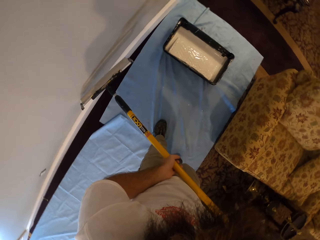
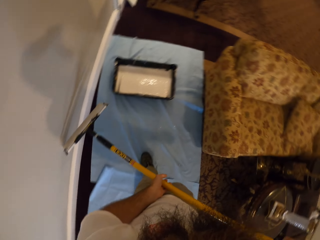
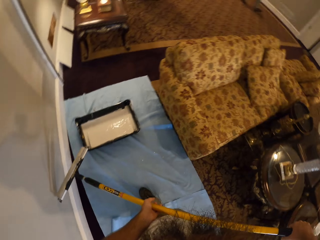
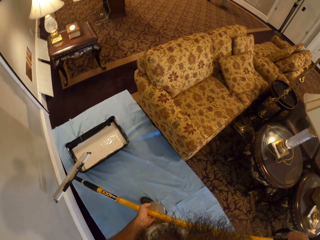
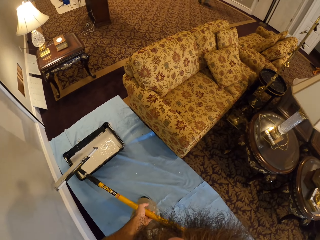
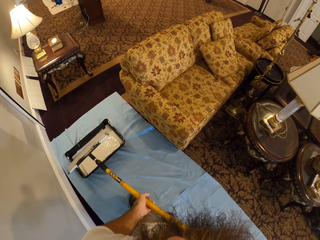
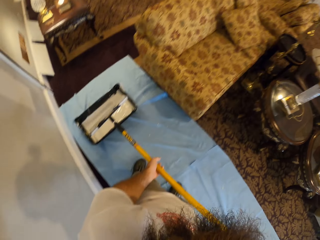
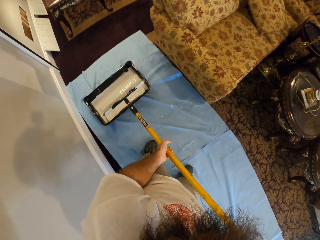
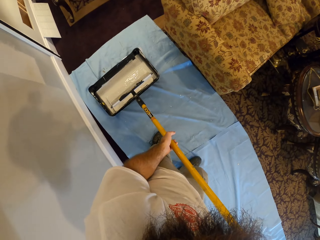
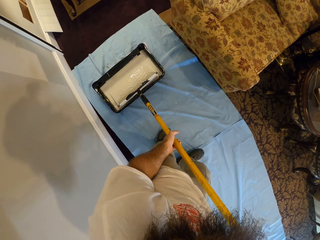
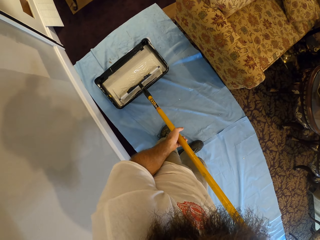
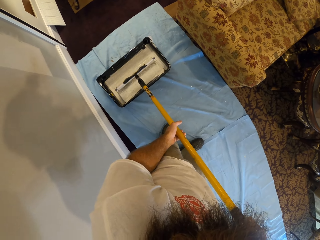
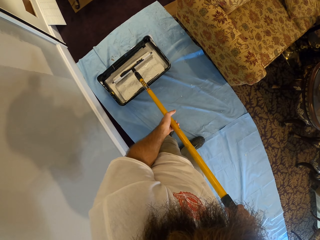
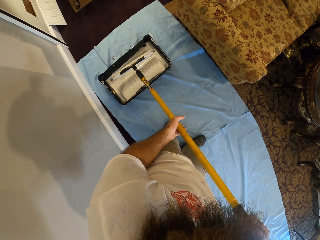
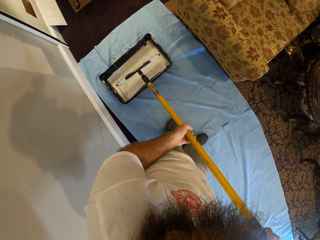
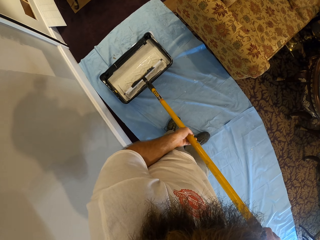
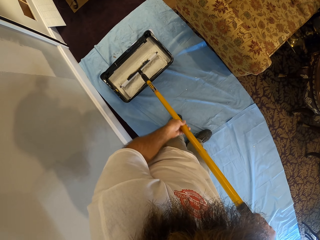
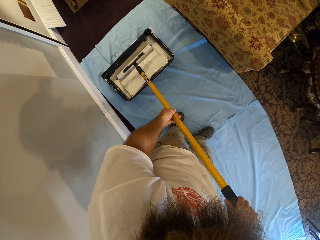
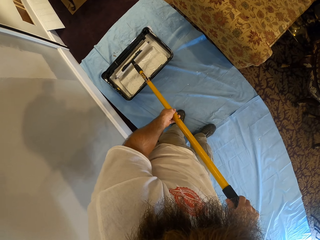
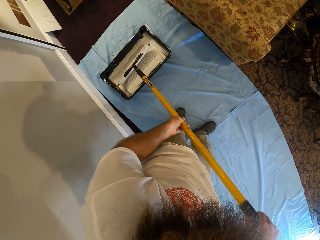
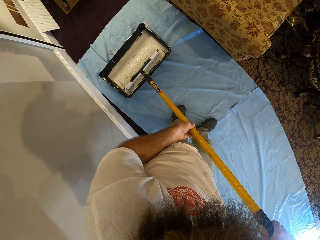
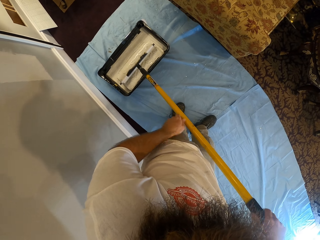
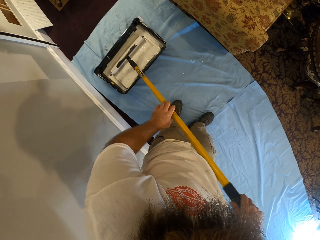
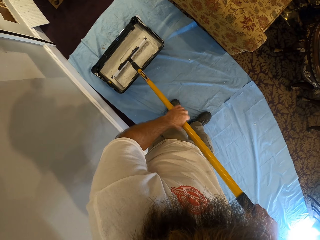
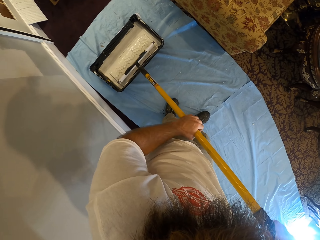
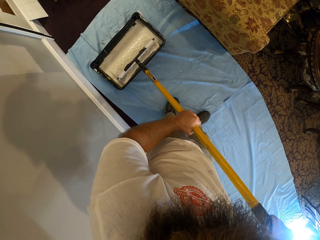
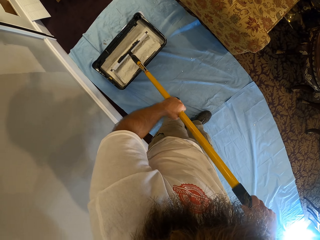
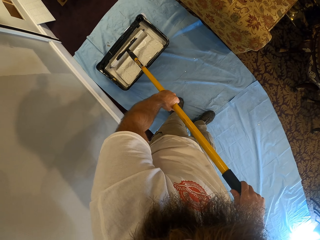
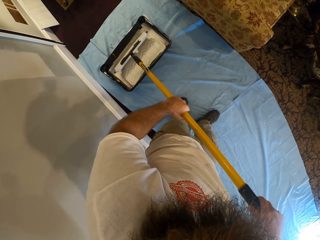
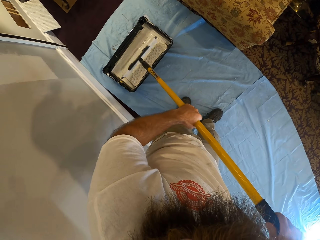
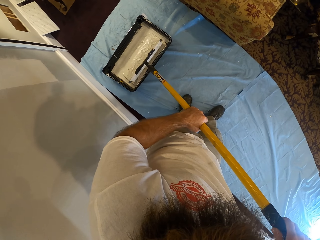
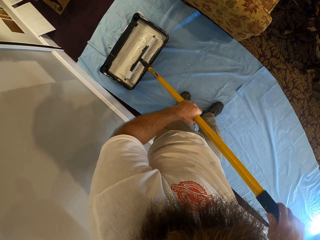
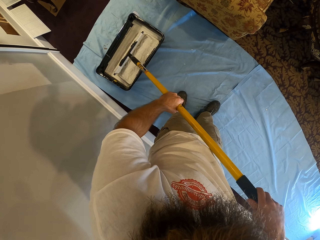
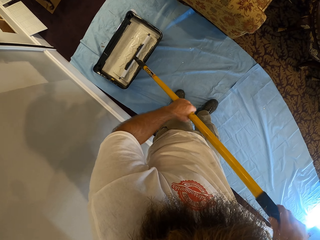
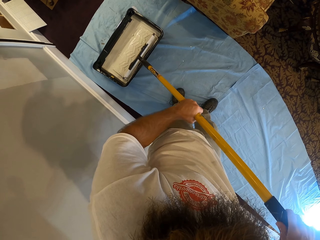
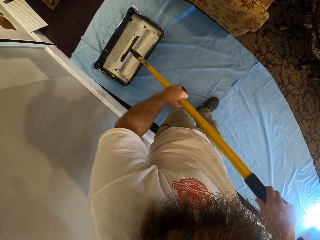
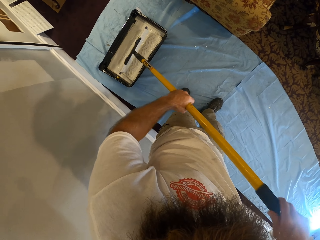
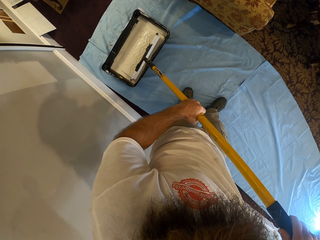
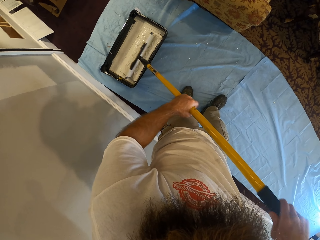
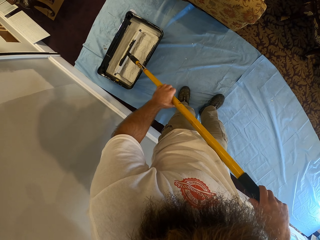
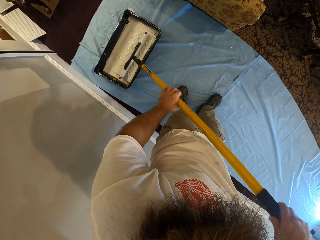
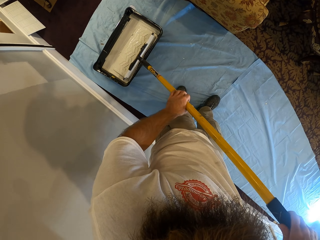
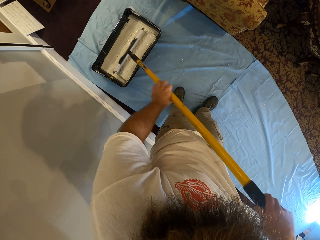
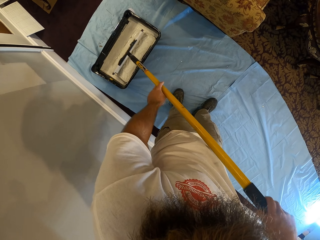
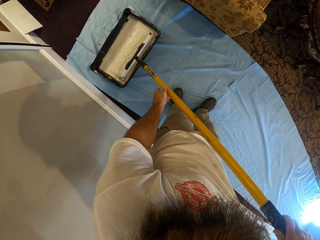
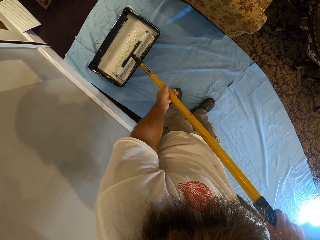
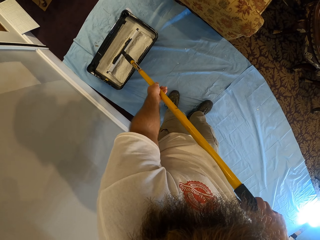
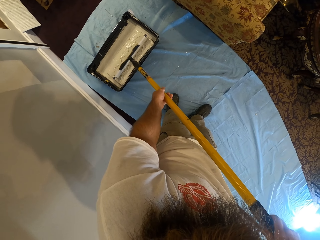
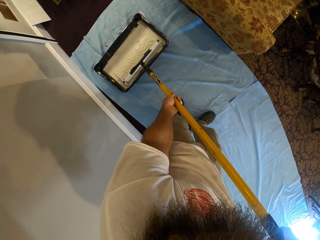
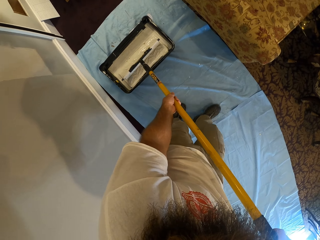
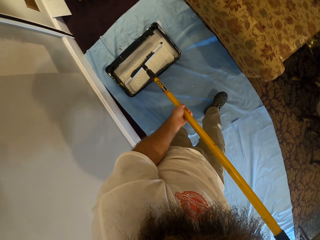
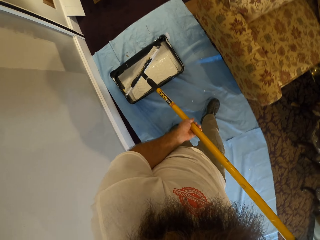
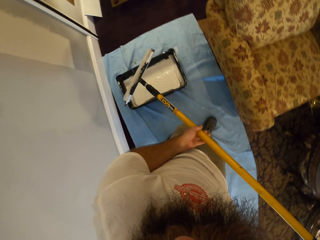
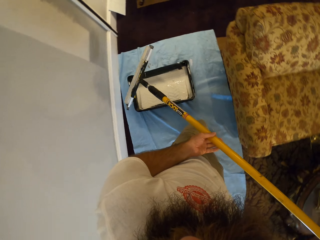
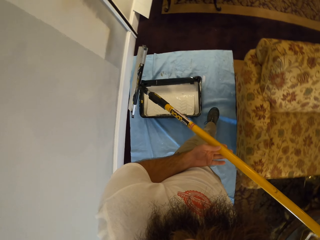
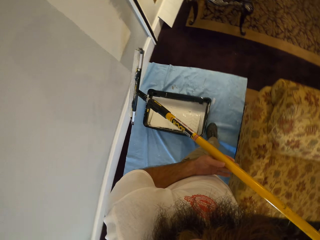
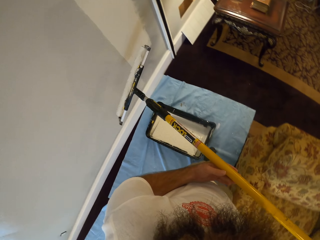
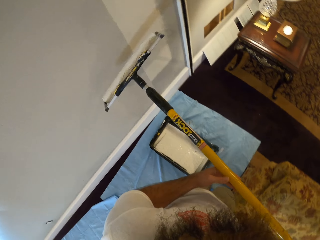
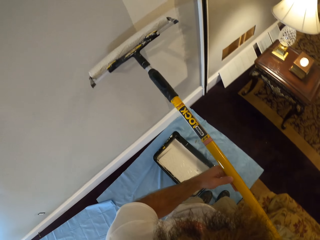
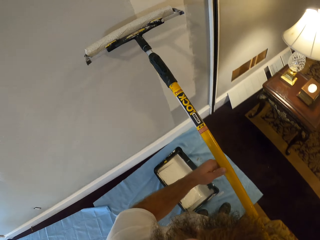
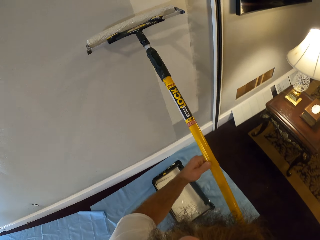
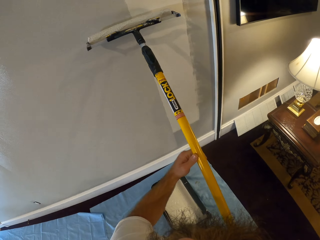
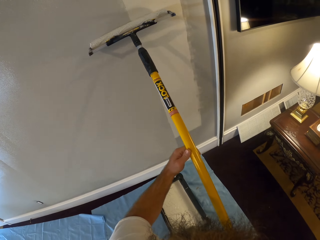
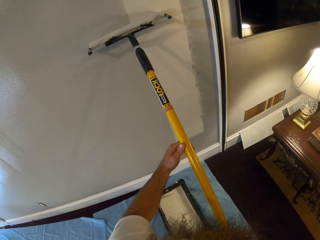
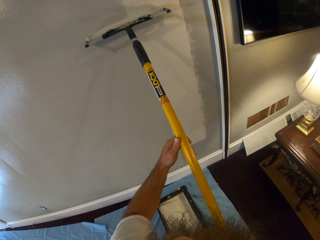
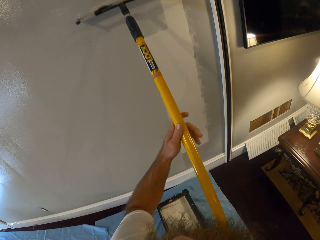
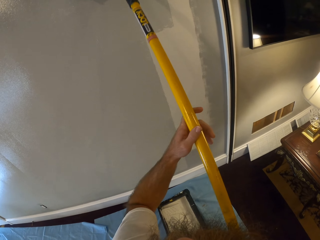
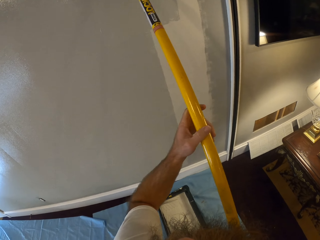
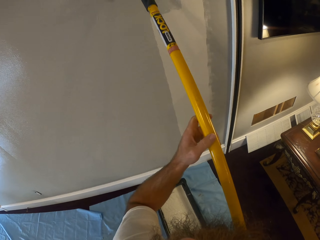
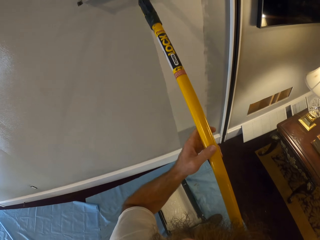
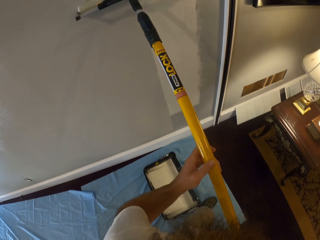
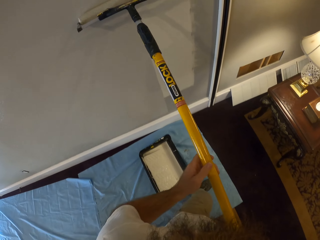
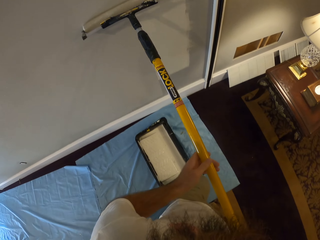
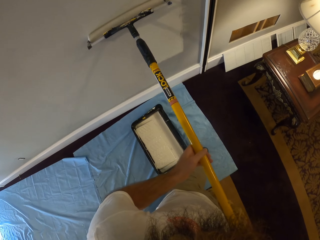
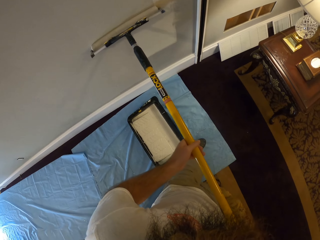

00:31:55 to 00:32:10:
The camera wearer dips the roller in the paint bucket. They roll the paint roller in the paint tray or bucket with both hands. They turn to the wall and paint the wall with the paint roller with both hands.

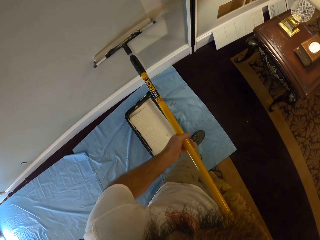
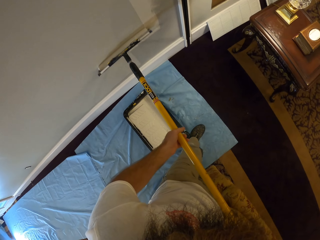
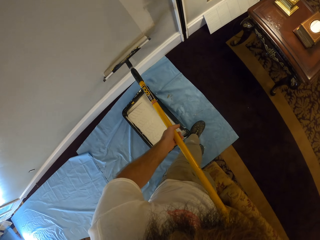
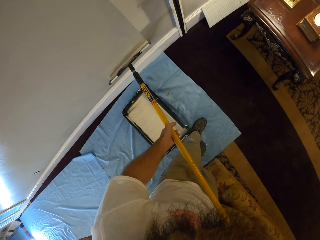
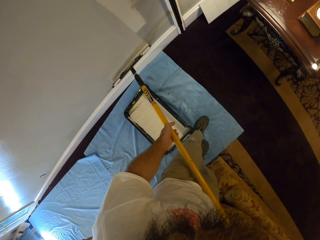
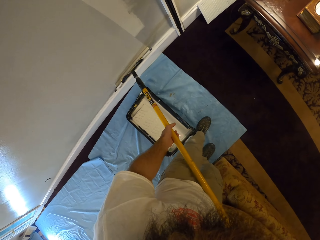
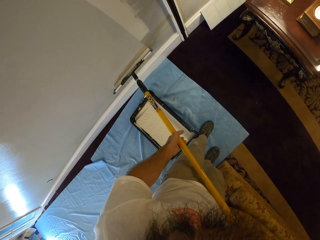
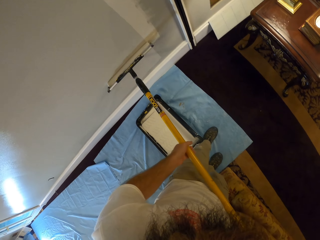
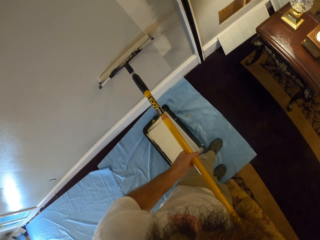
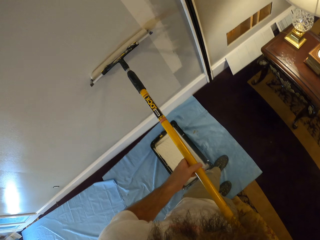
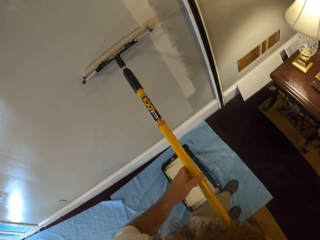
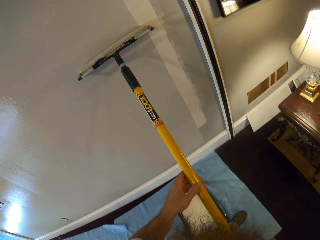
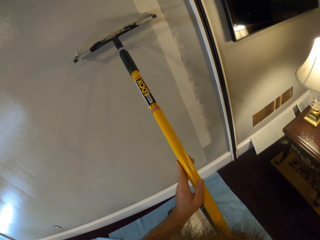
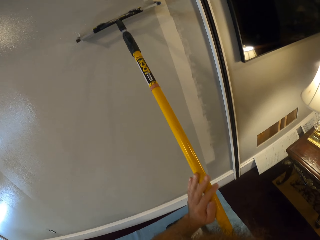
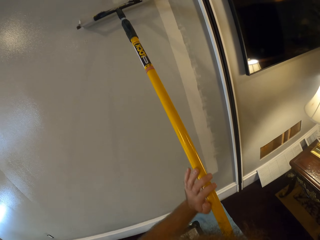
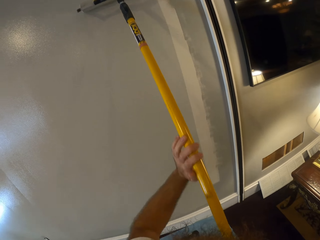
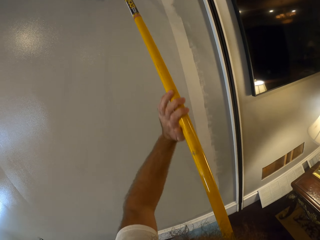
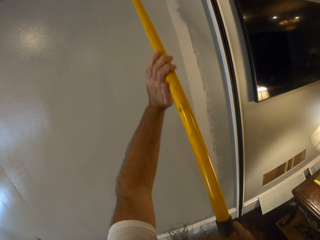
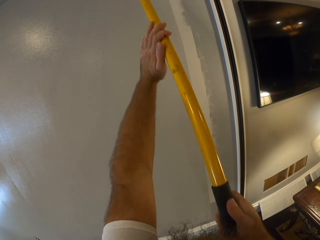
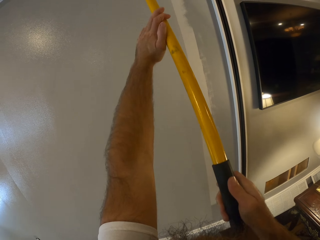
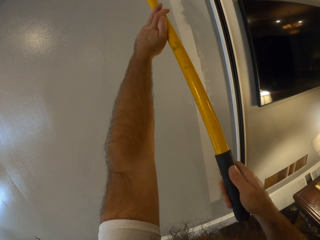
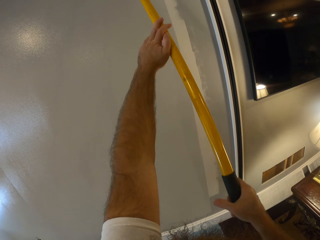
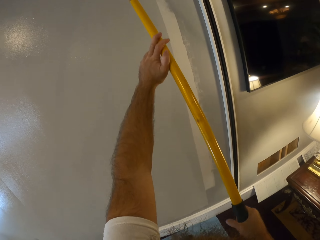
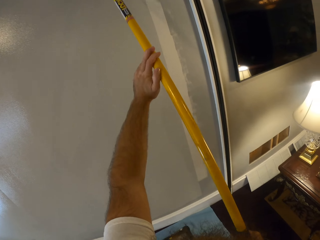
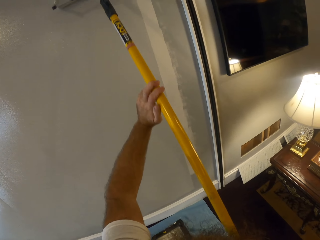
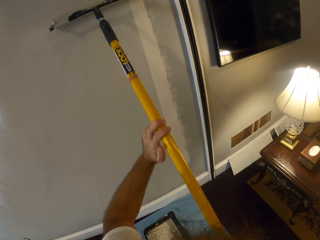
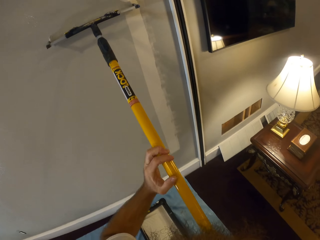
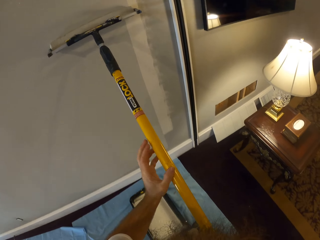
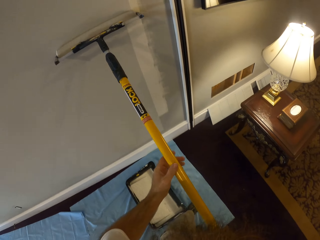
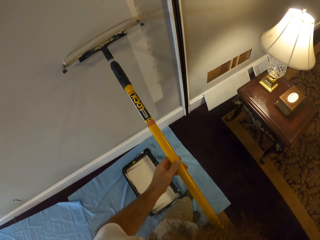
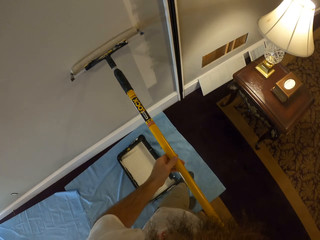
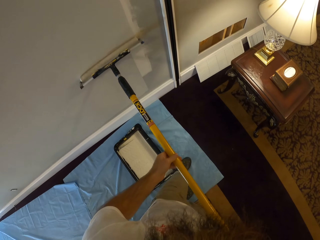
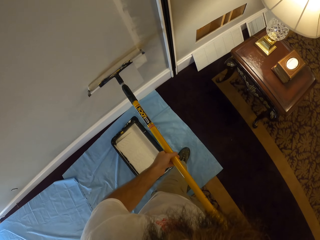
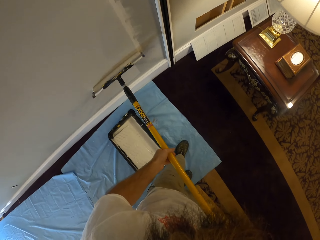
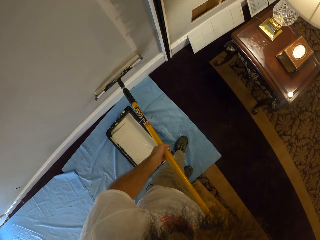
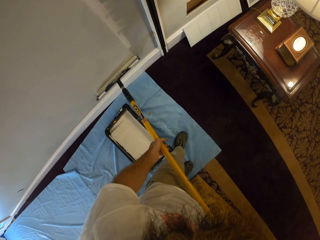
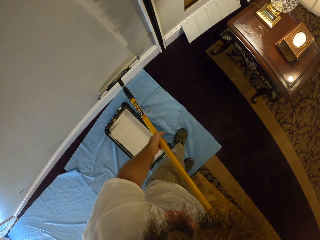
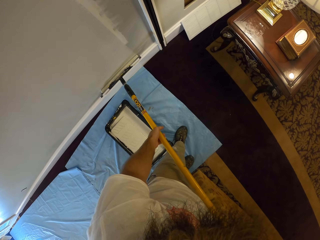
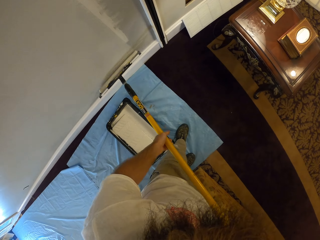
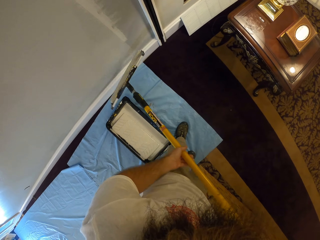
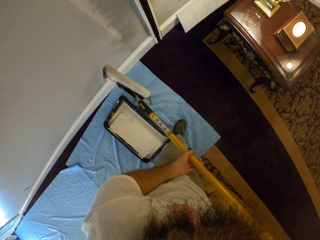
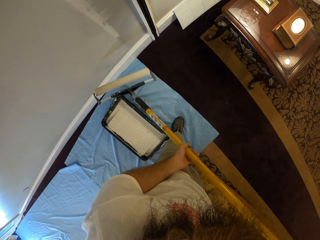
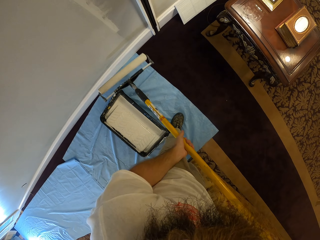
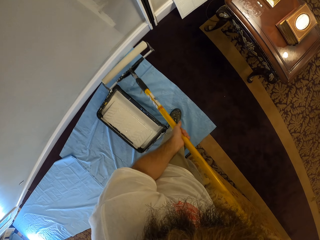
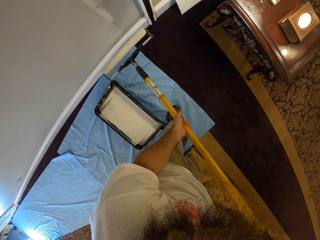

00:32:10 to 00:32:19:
The camera wearer turns the roller.
